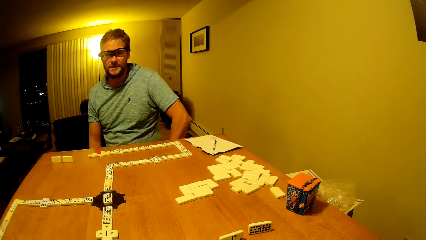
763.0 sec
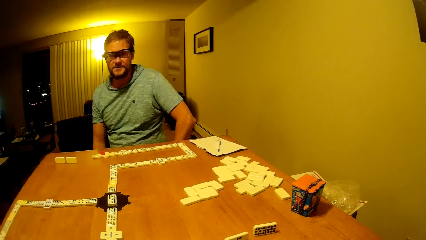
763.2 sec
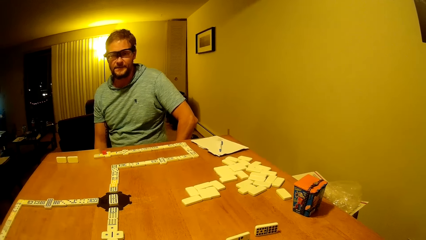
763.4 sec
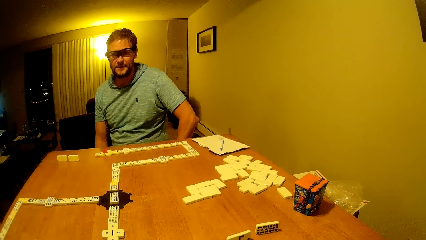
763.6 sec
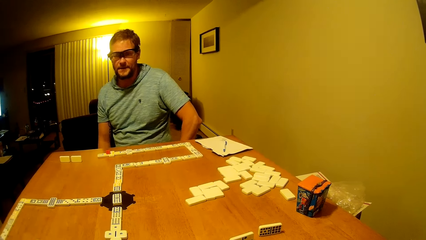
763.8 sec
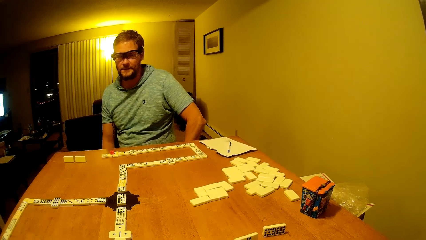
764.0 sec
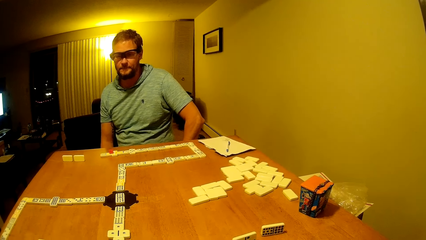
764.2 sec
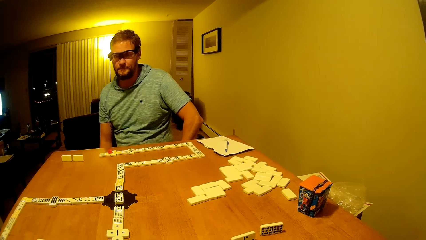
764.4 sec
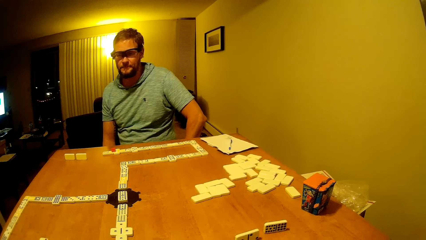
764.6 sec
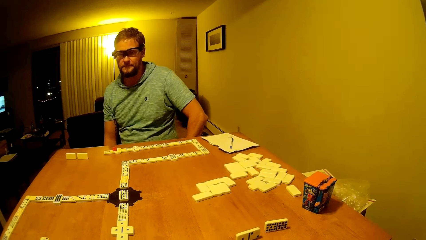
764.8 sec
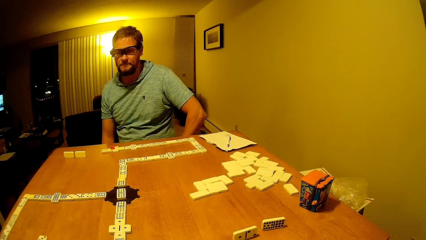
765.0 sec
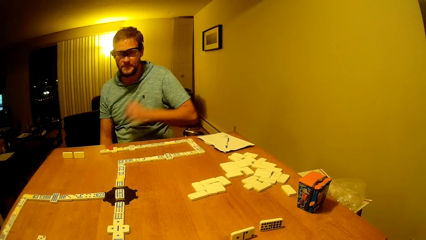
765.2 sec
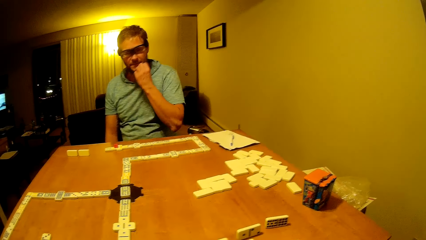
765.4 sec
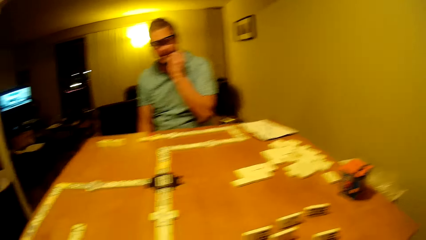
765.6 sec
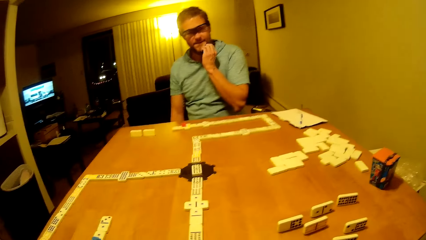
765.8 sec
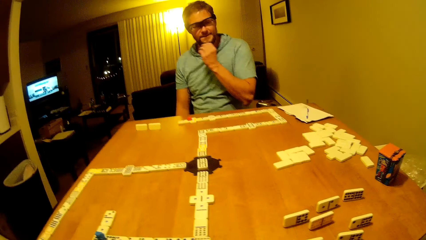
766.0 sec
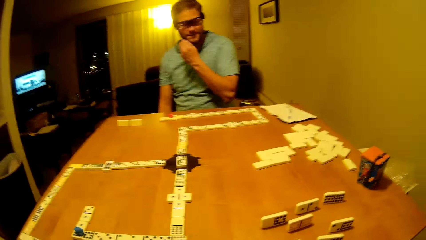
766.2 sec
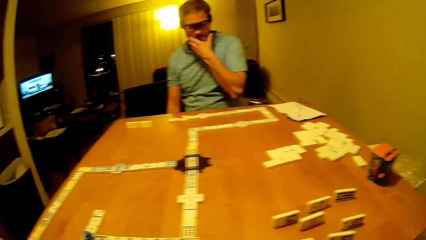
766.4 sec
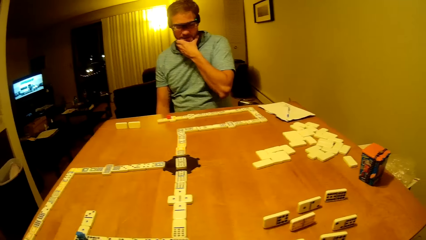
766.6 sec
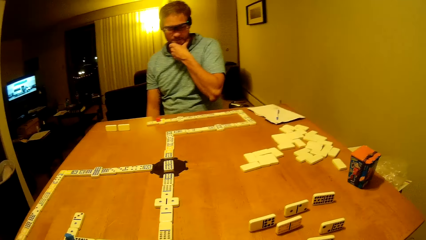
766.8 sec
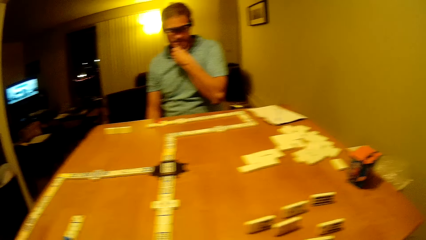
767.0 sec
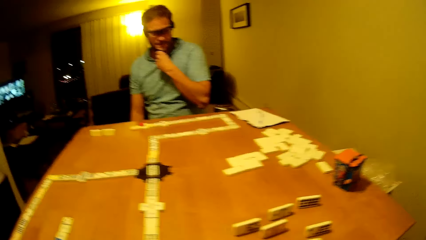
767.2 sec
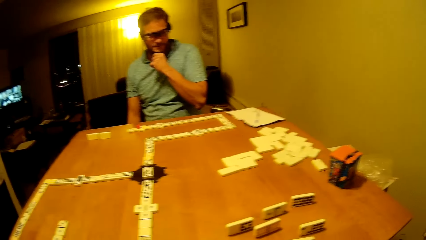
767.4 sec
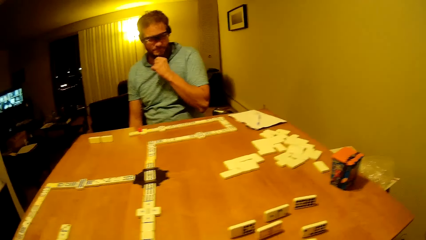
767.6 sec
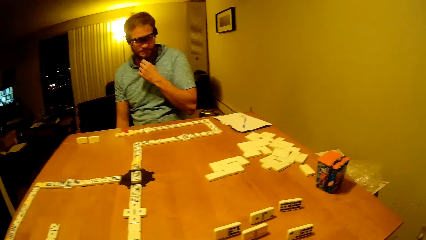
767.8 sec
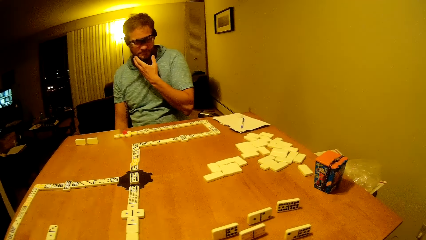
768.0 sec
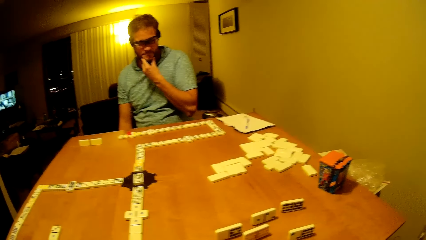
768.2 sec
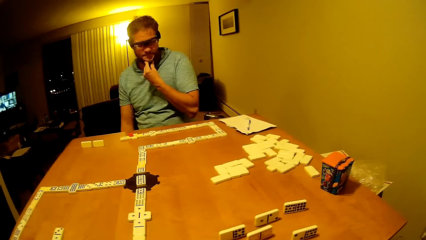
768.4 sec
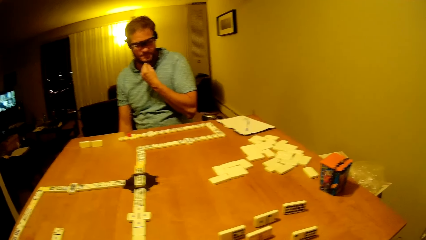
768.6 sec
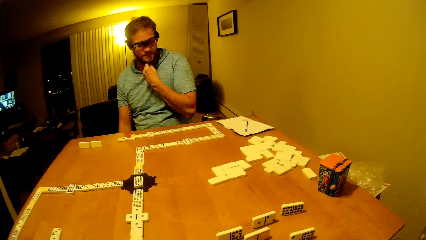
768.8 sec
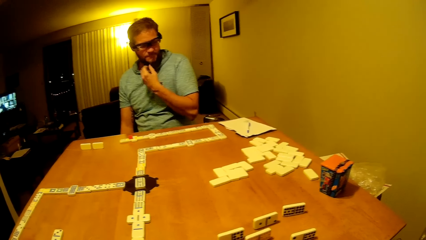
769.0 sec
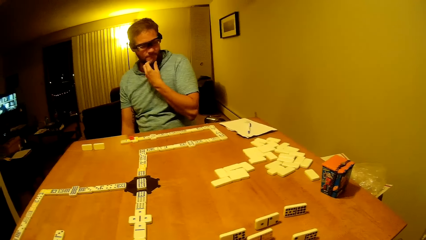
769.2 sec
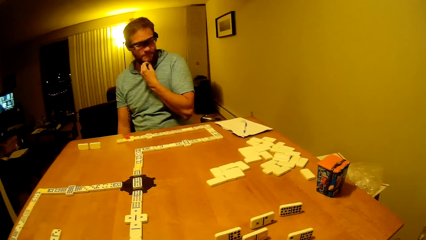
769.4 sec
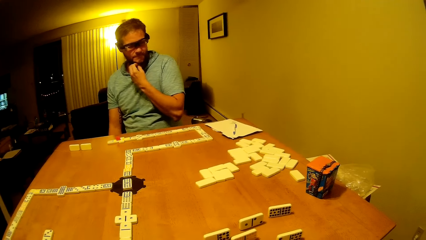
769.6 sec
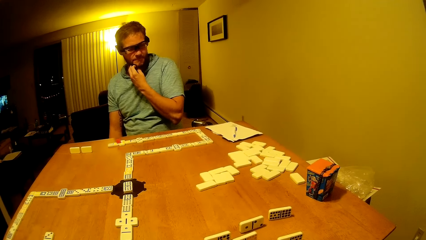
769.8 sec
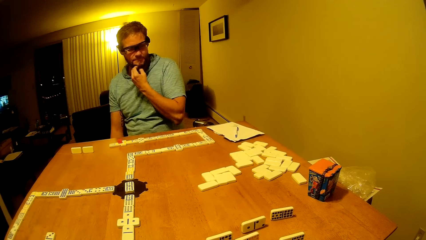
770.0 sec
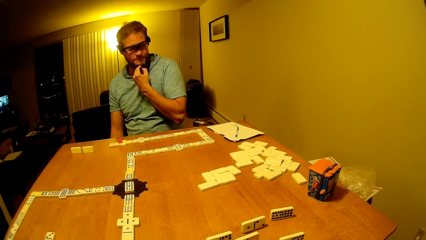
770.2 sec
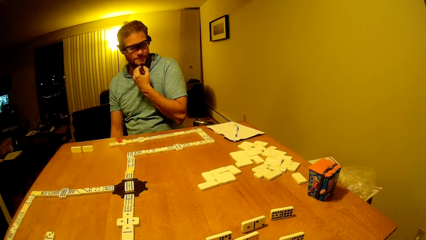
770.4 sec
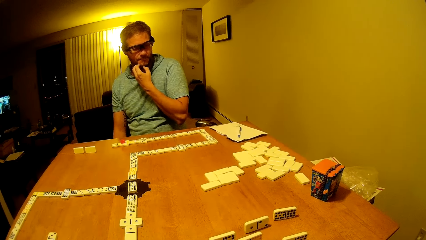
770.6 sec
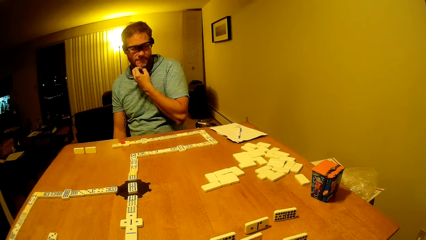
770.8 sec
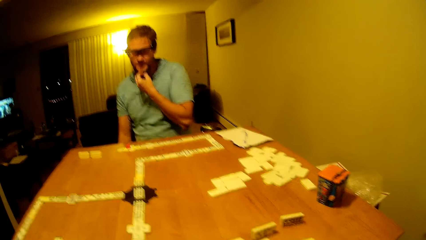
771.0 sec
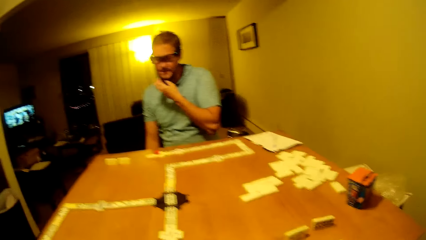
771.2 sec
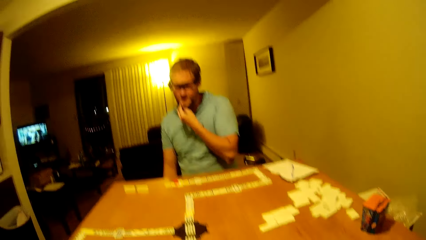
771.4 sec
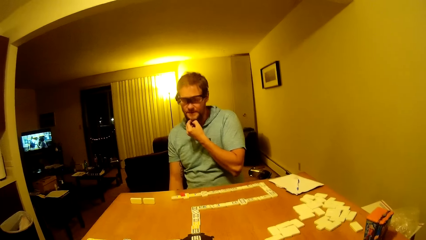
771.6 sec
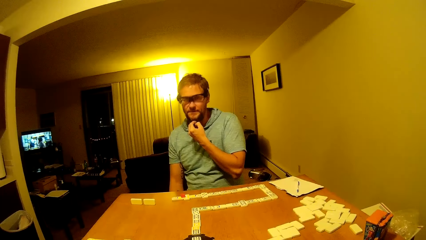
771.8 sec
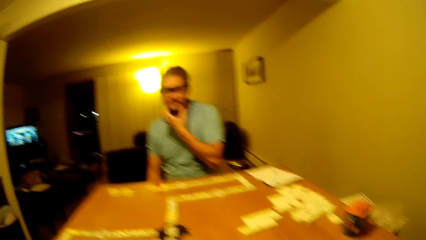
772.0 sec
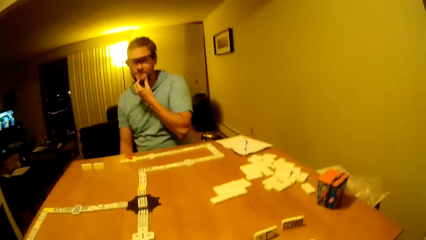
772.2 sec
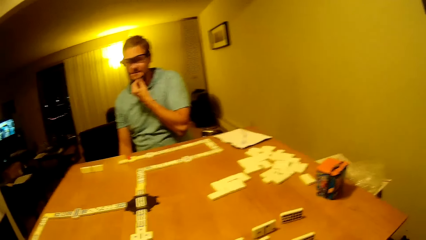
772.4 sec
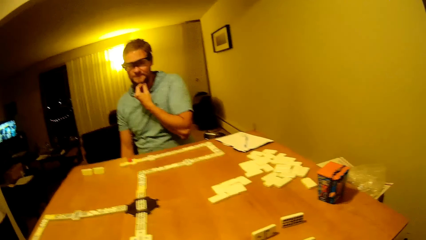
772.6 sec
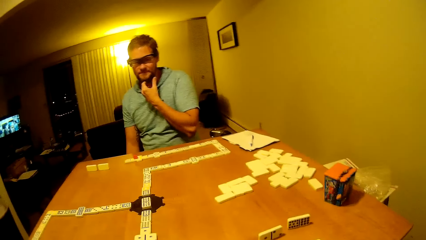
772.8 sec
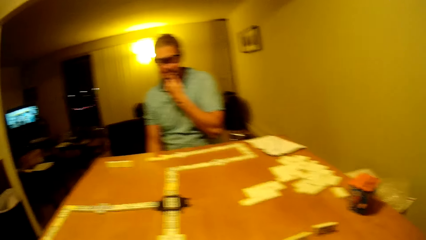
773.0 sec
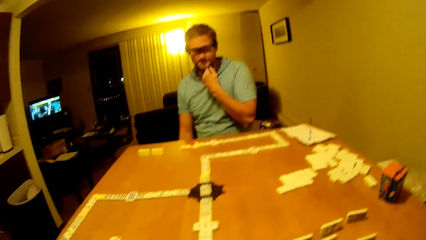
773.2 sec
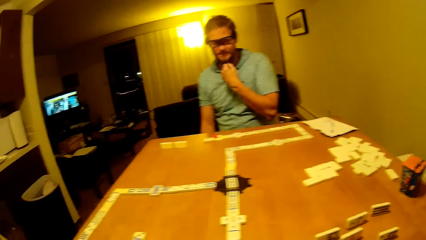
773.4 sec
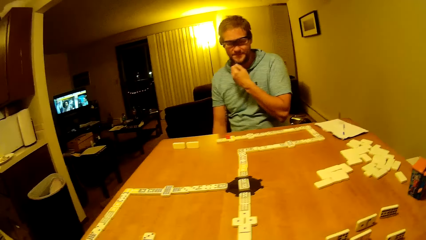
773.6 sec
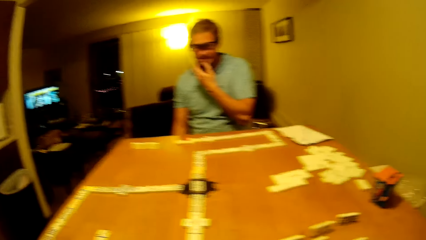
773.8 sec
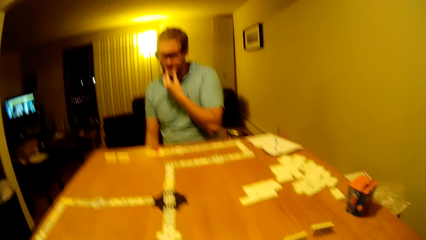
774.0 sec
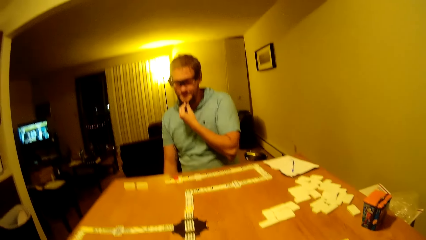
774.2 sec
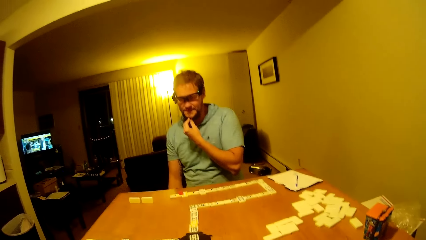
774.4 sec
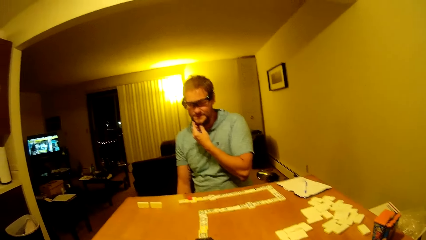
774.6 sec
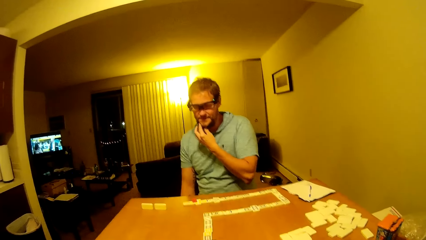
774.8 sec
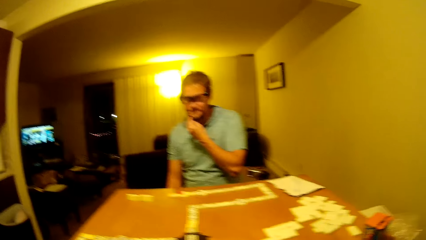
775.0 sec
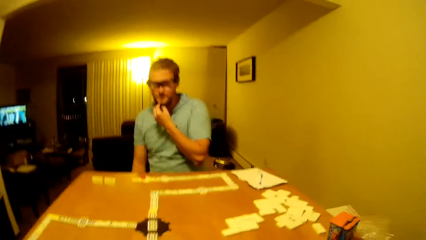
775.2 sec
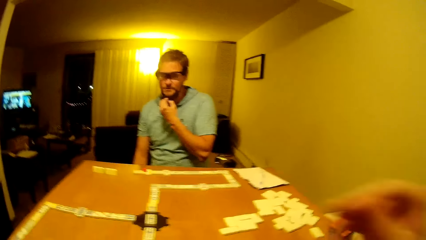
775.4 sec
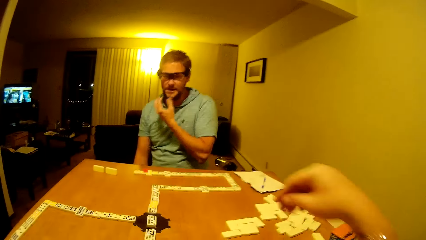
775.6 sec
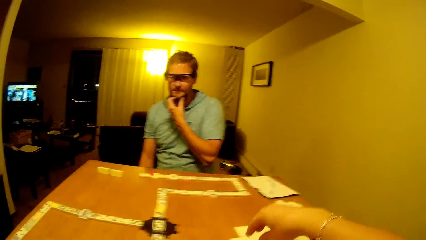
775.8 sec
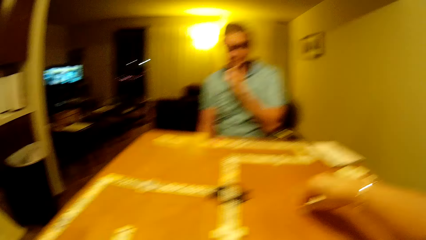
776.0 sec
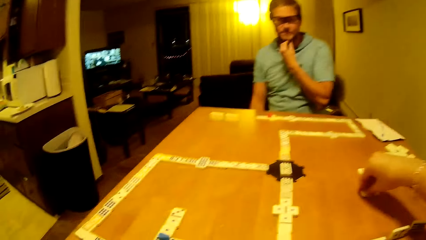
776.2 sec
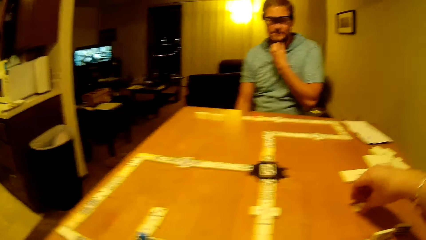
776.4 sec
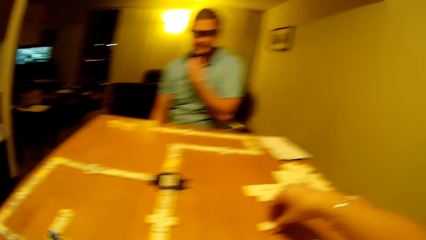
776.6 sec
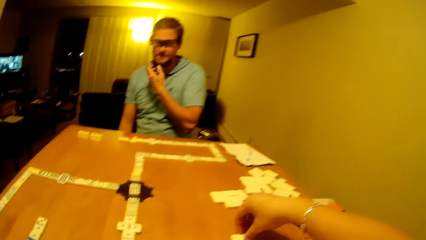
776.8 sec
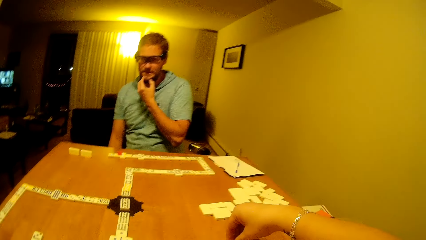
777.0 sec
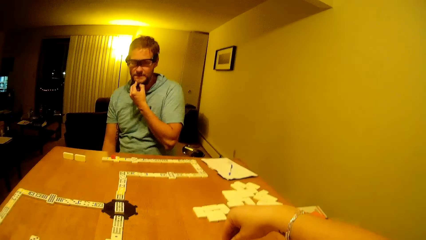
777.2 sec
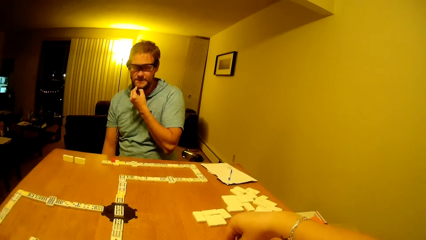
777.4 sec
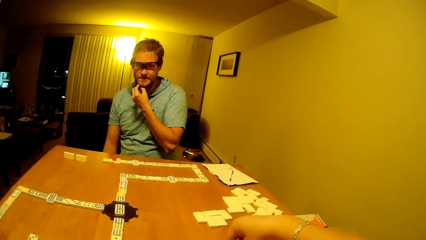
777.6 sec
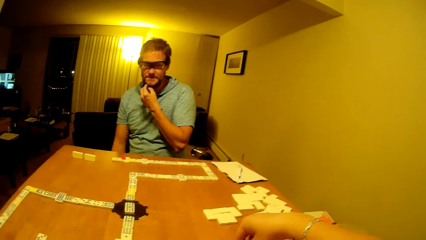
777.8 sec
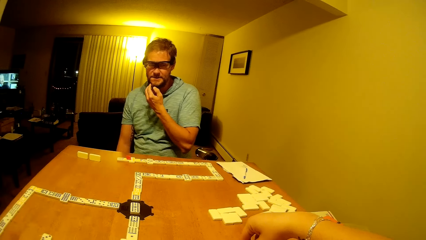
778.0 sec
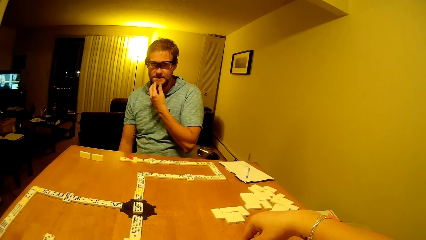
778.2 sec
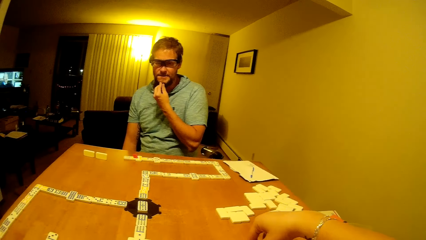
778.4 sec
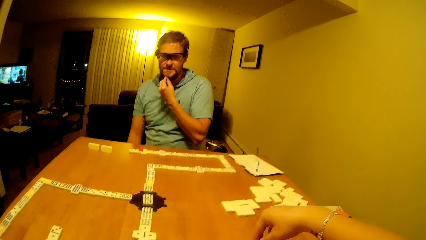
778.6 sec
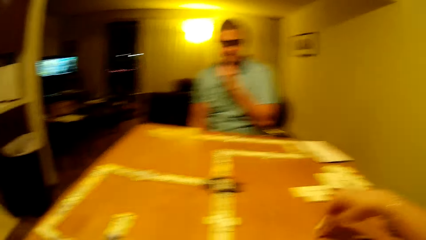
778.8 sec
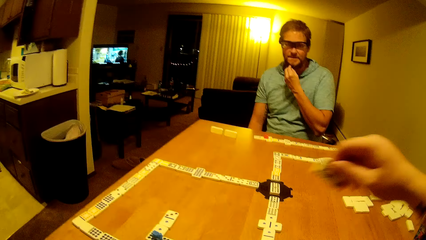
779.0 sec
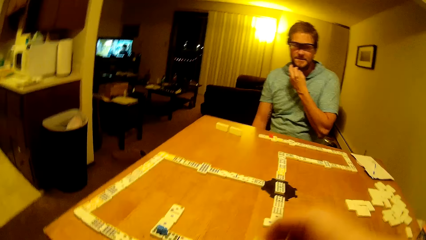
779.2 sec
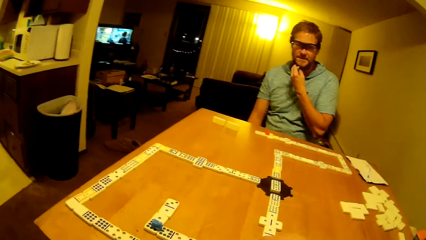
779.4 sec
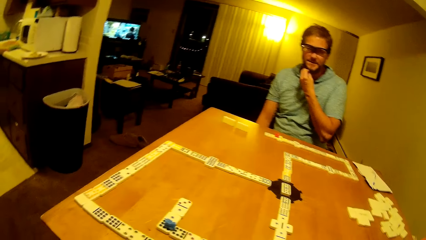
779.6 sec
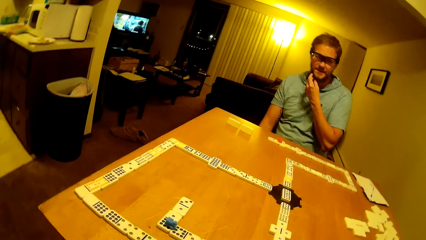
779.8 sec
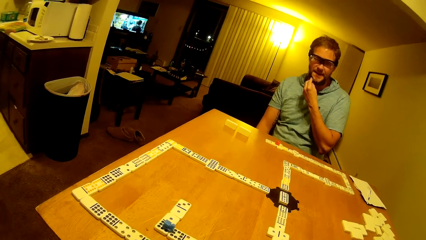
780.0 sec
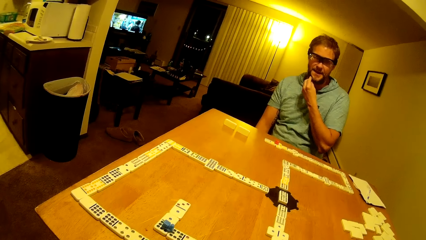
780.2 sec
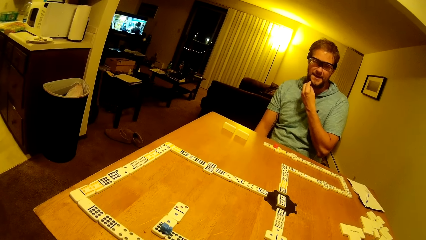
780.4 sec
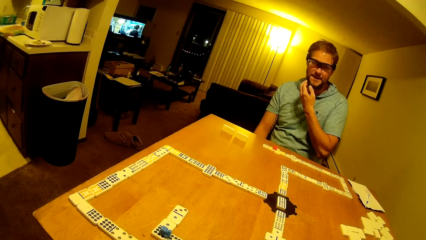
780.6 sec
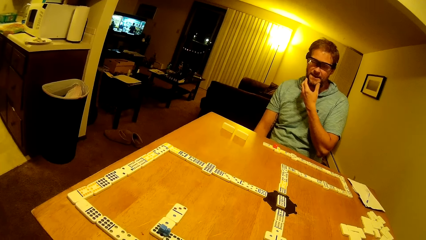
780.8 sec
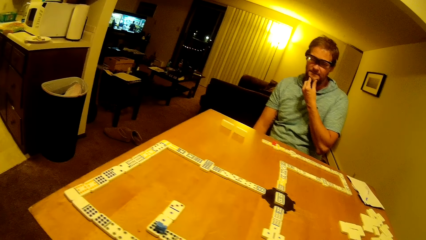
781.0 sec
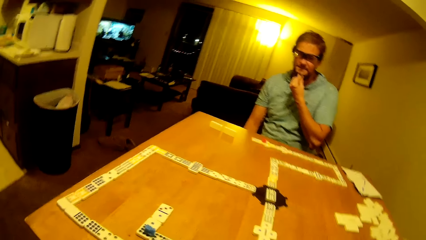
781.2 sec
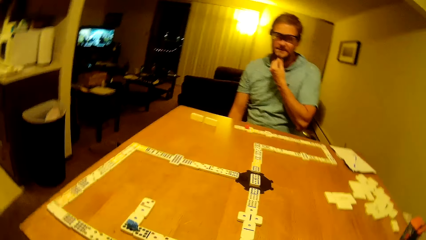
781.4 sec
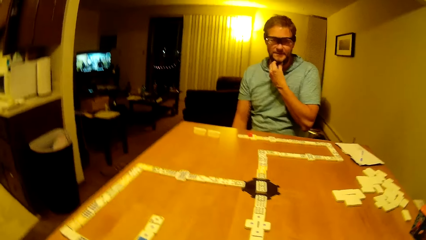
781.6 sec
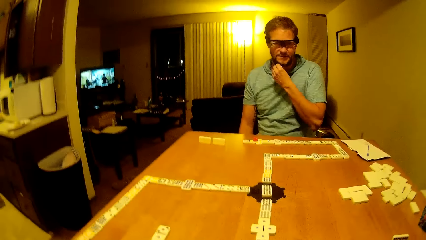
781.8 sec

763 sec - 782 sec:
A man puts his hand down. The man scratches his chin. The man touches the beard. The camera wearer looks around. They pick up the dice or domino piece. They put the dice down.
